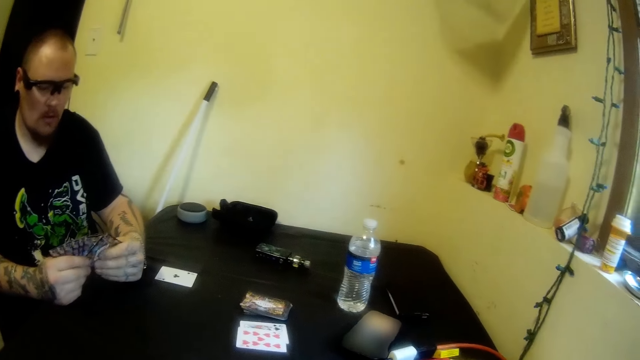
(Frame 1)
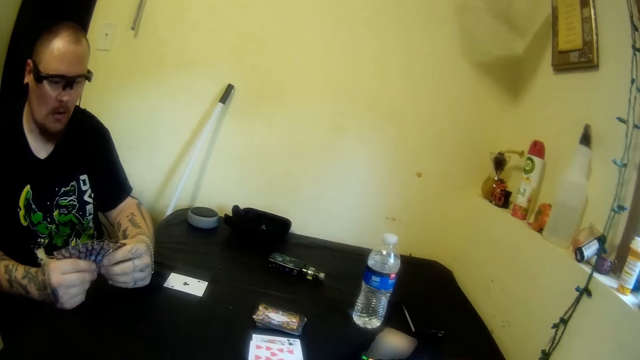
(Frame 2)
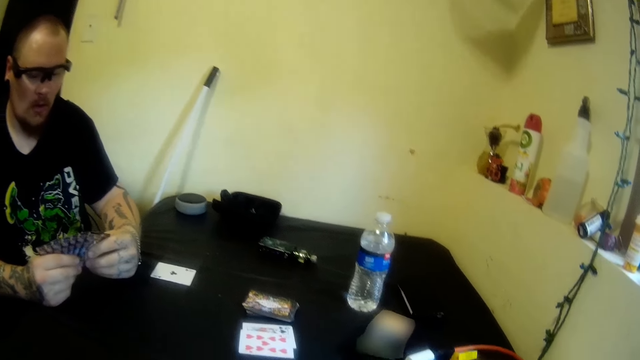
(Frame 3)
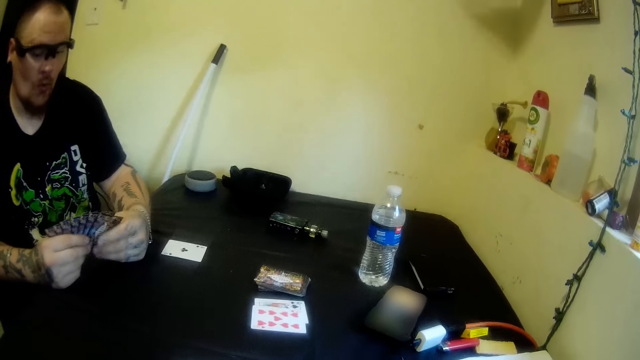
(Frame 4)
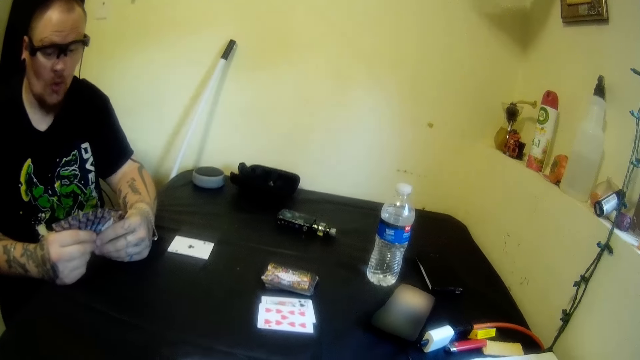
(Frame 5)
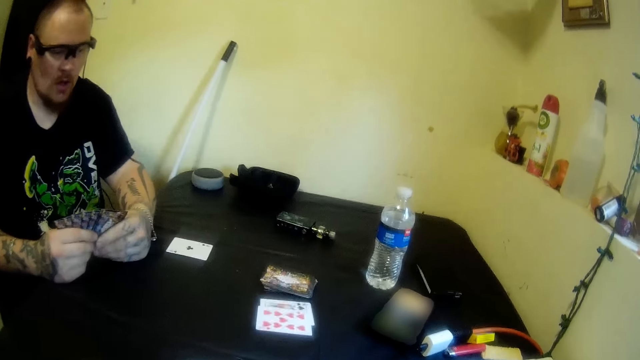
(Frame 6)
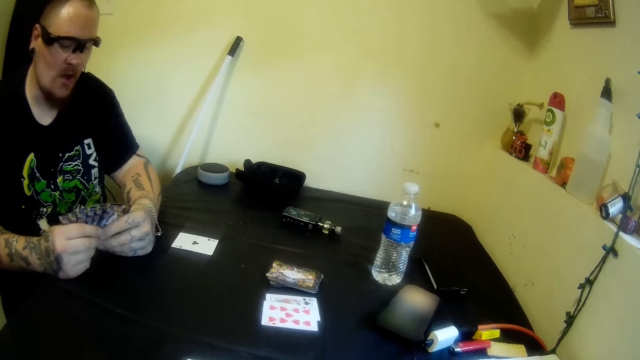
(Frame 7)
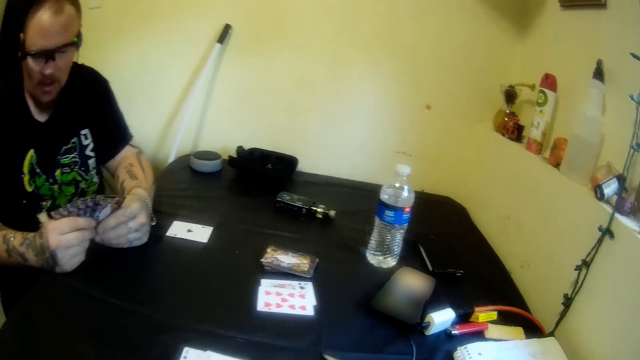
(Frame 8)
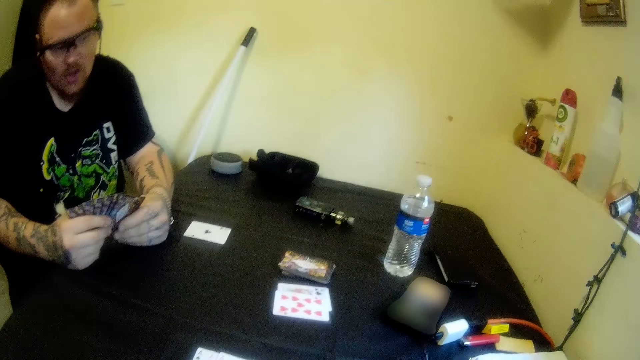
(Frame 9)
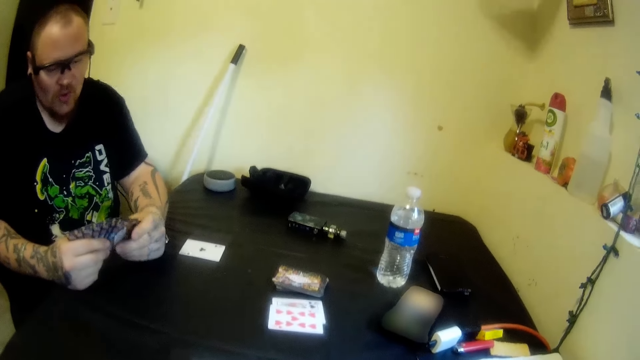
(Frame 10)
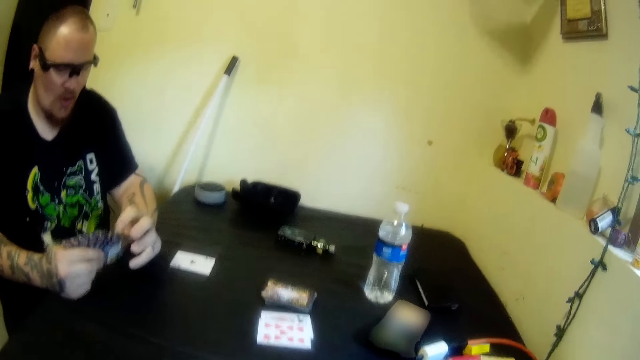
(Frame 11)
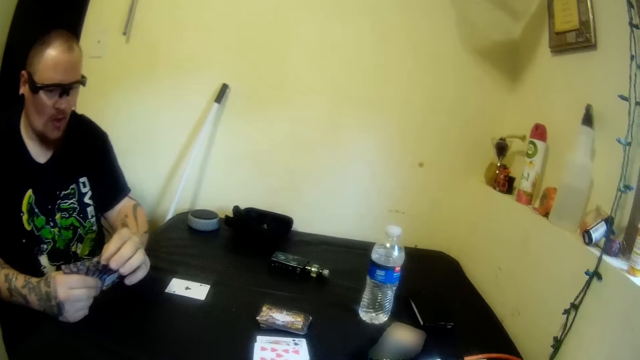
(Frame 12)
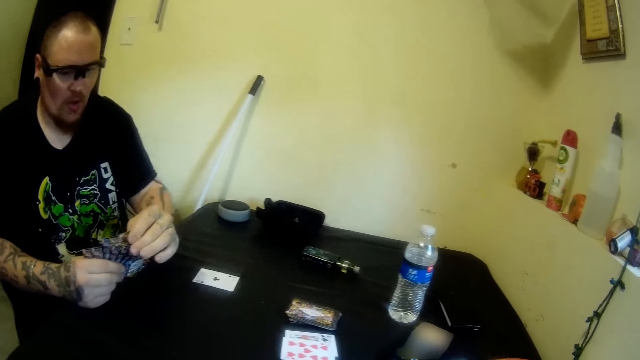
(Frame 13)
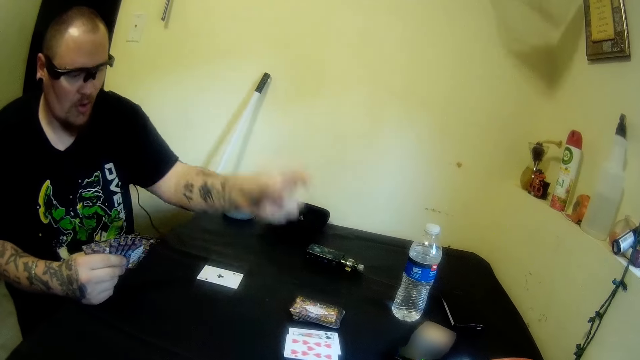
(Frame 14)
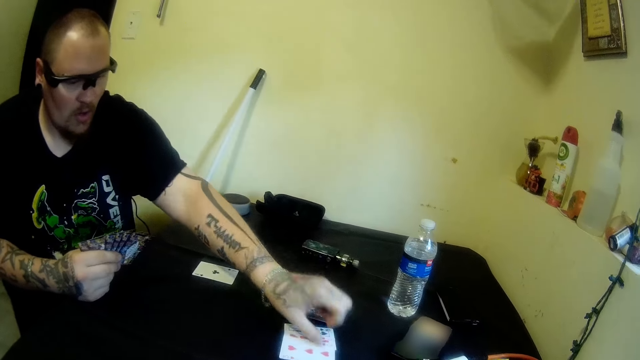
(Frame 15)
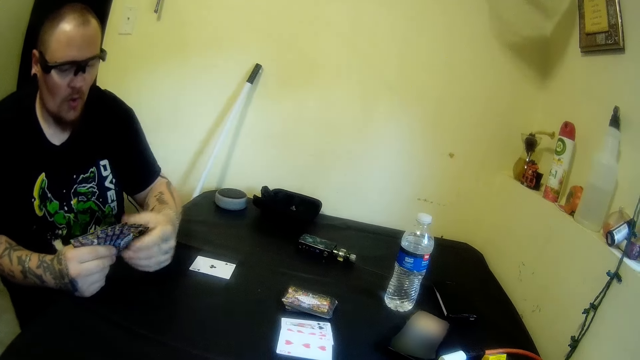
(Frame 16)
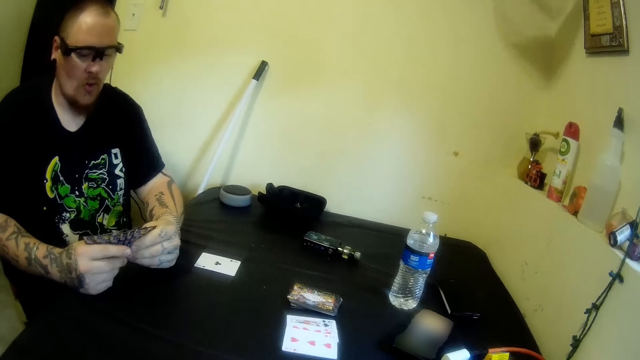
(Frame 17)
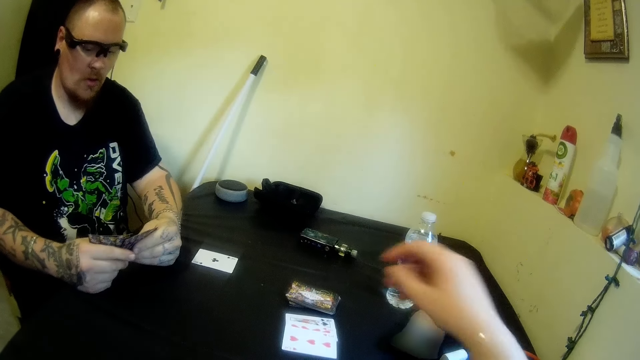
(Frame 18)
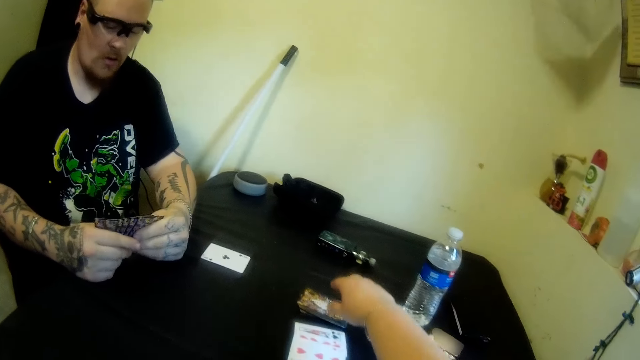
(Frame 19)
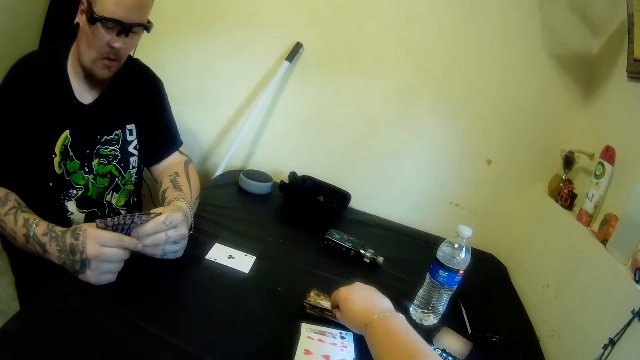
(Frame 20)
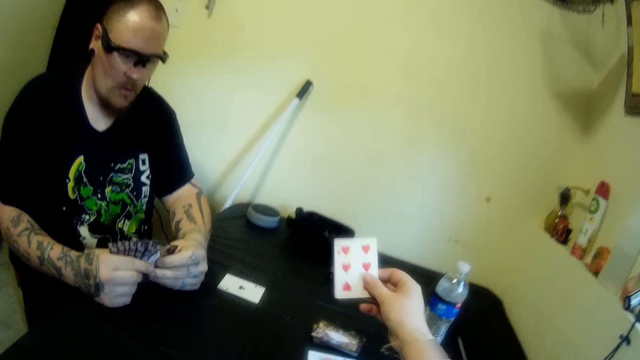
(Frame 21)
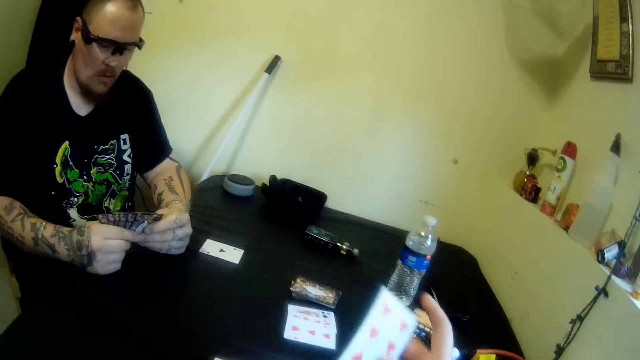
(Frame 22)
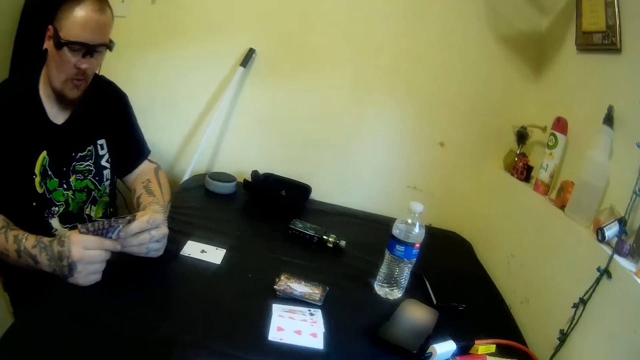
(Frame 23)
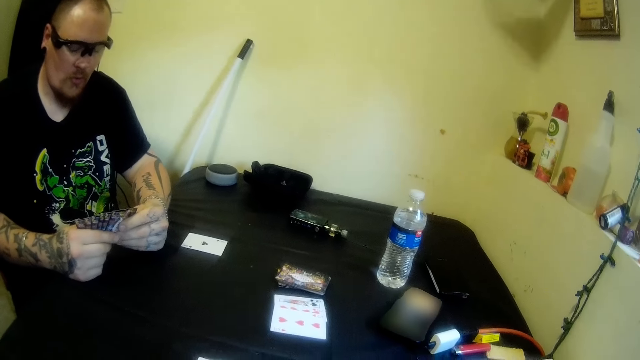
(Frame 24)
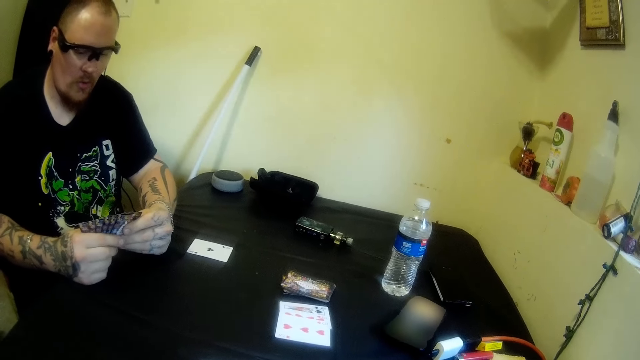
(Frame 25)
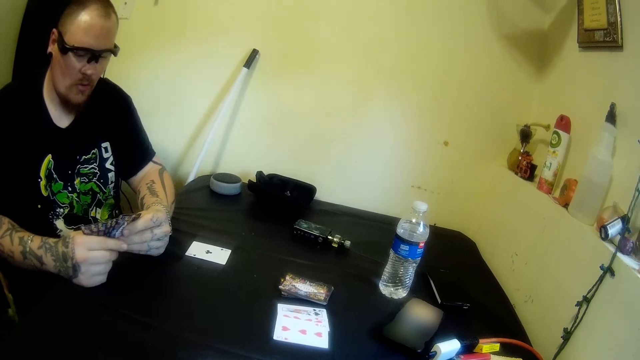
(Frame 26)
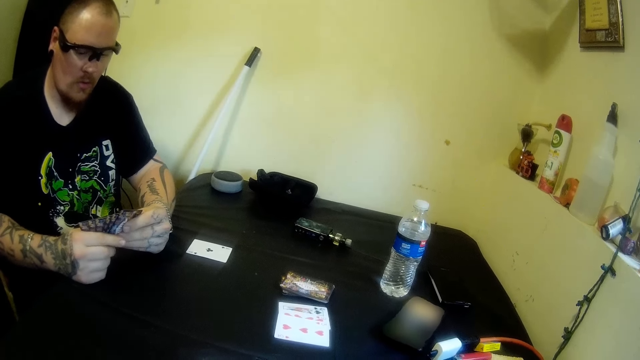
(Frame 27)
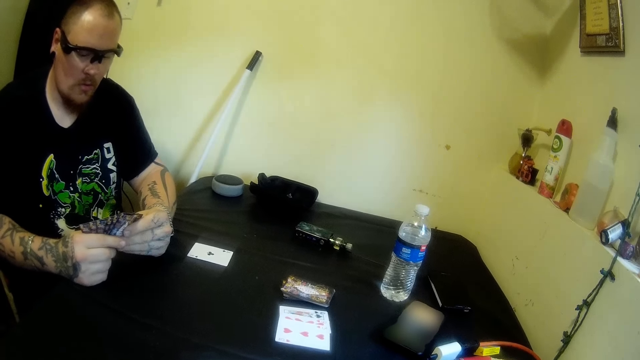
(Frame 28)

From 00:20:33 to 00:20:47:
A man drops a card on the table with his left hand. The camera wearer picks a card from the table with her right hand.

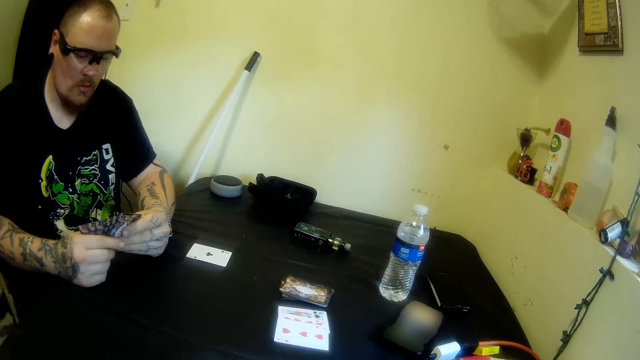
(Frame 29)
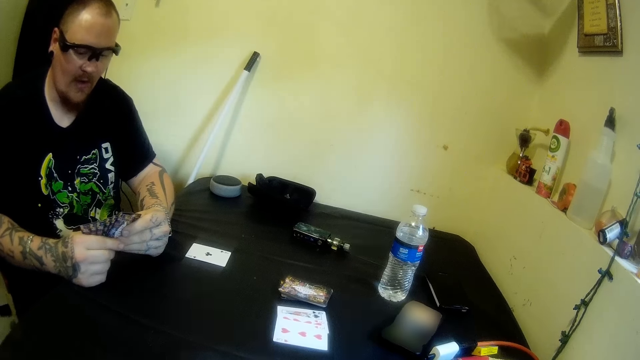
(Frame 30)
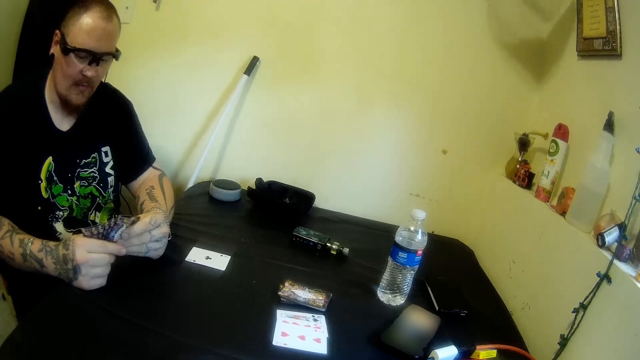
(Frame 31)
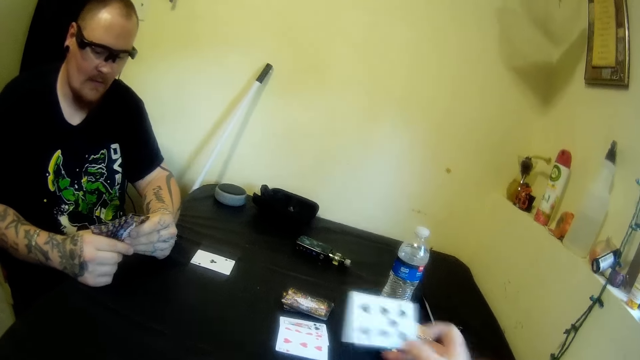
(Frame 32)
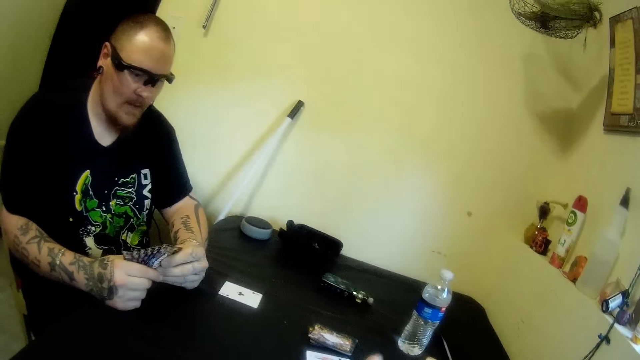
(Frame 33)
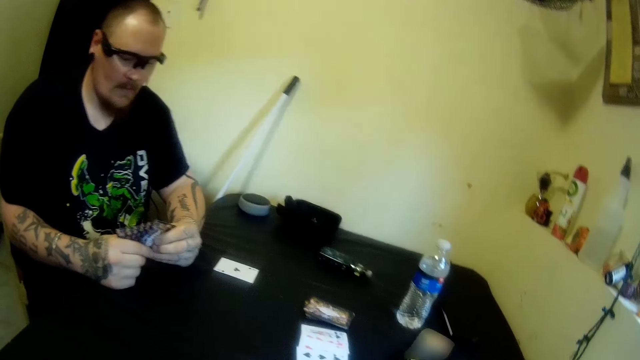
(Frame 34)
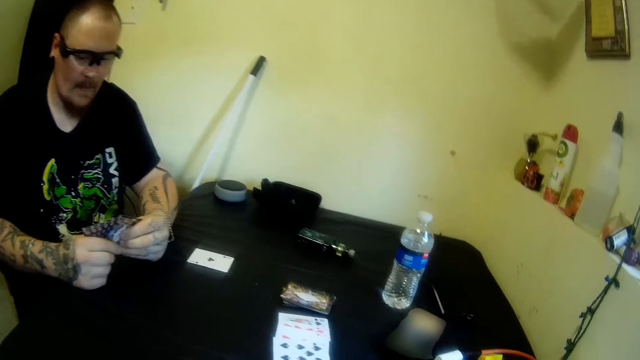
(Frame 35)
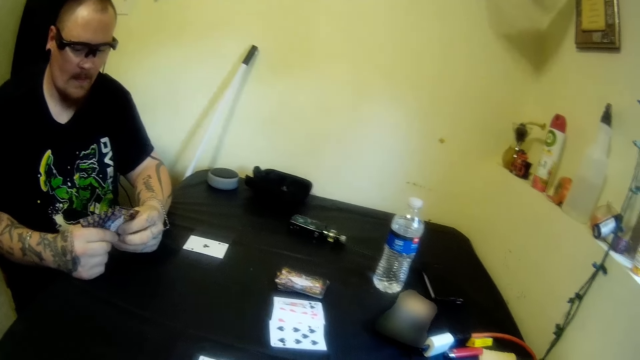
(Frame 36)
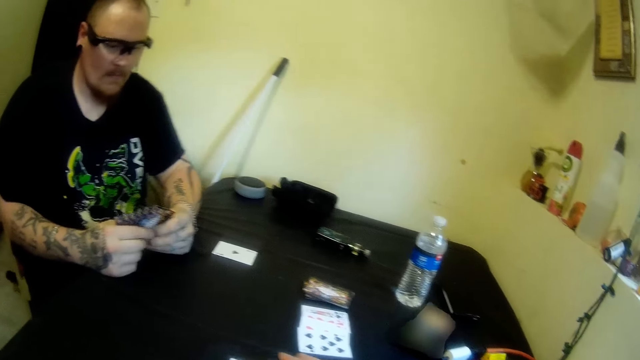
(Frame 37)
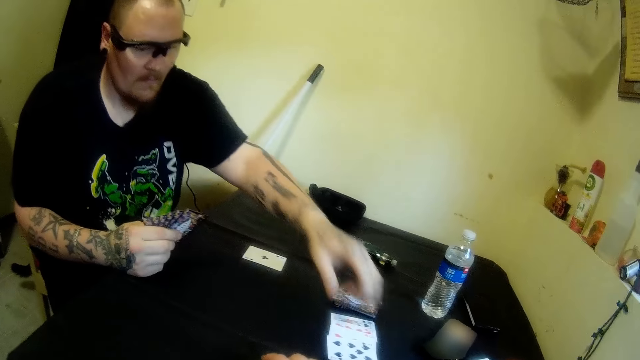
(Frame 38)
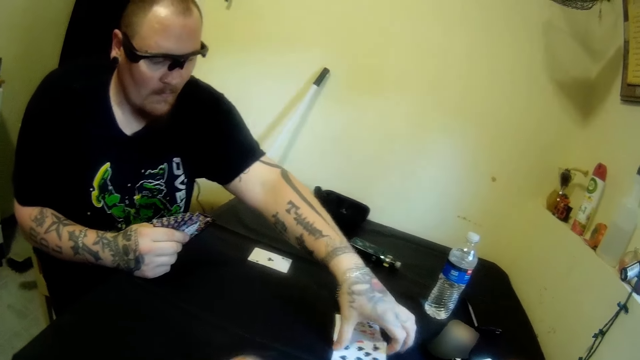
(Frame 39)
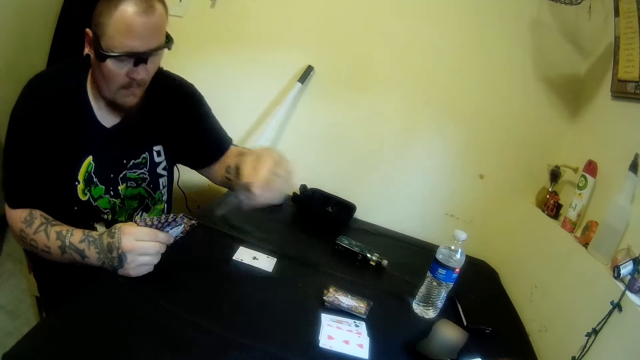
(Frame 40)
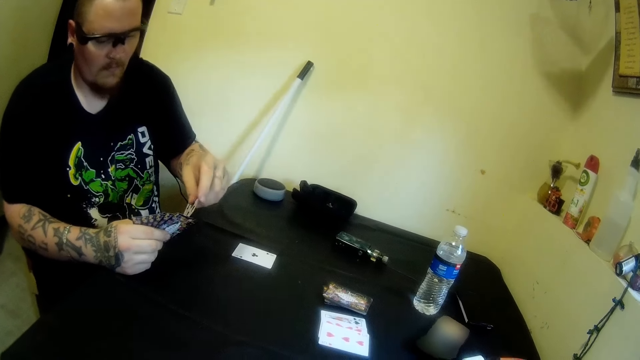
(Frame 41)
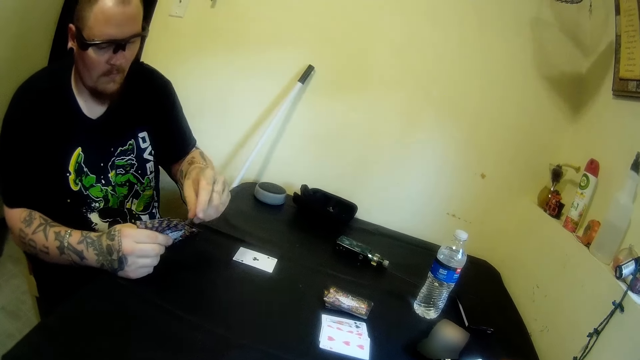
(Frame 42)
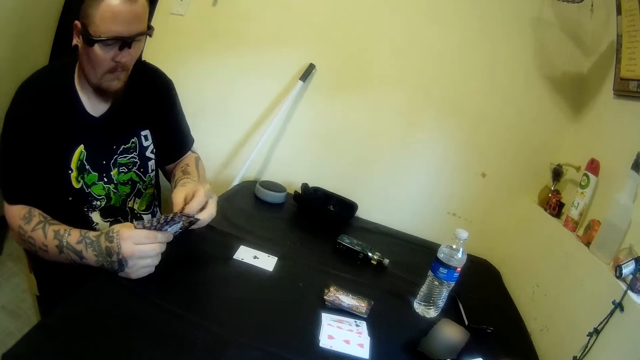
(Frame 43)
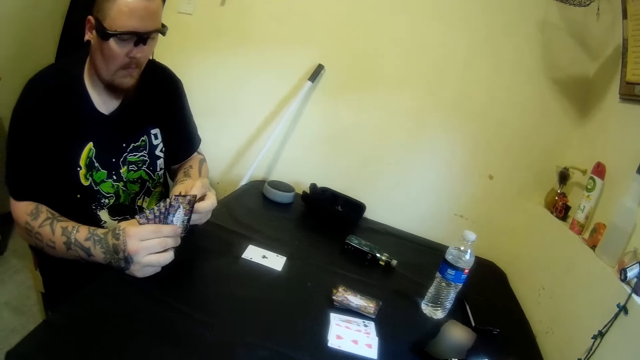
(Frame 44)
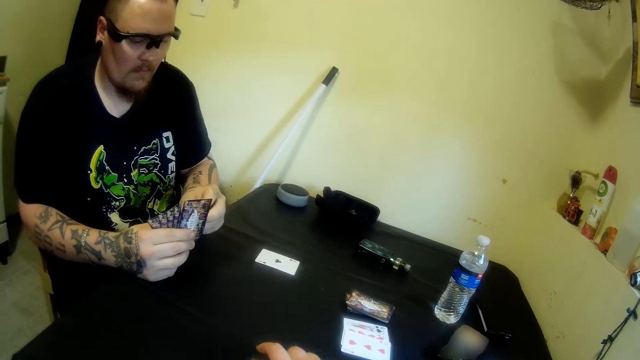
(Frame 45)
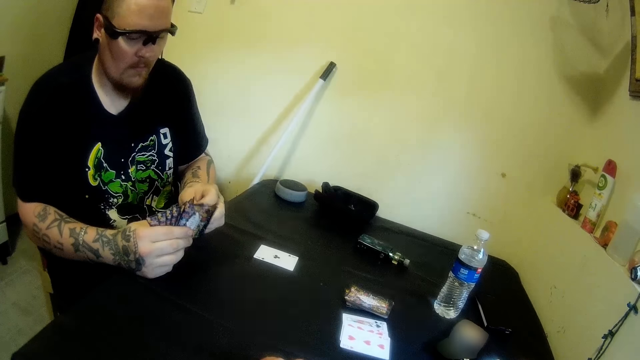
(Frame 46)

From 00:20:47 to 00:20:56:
The camera wearer drops a card on the table with her right hand. A man picks a card from the table with his left hand.
